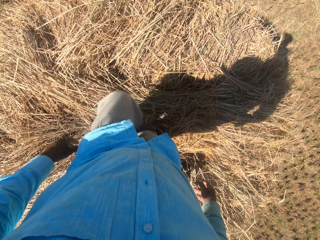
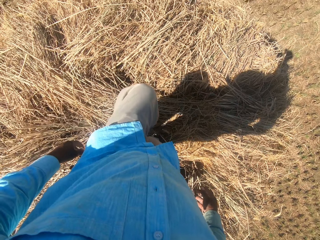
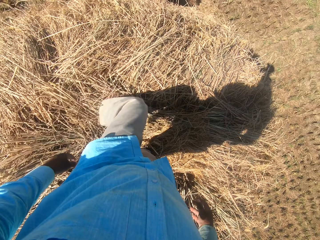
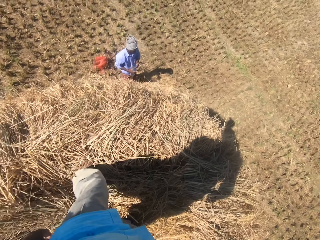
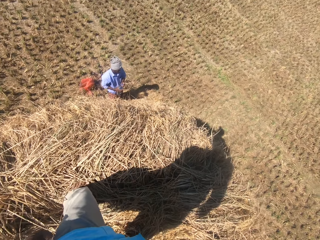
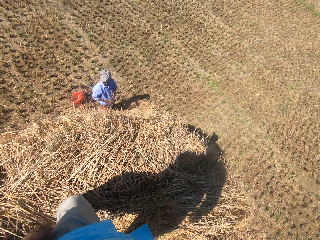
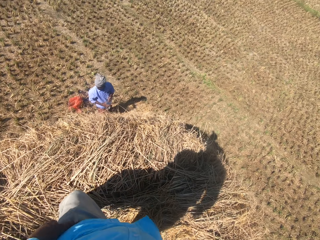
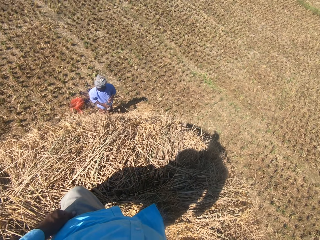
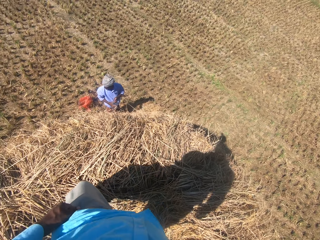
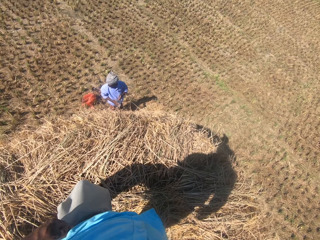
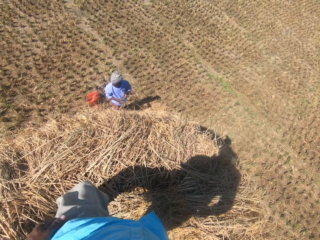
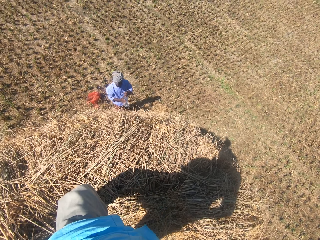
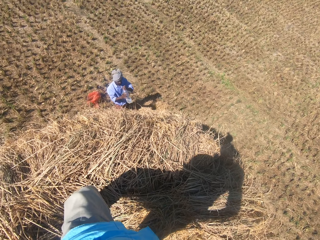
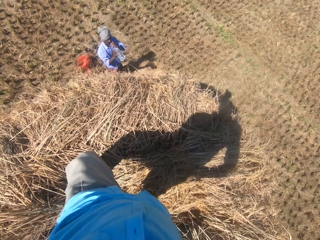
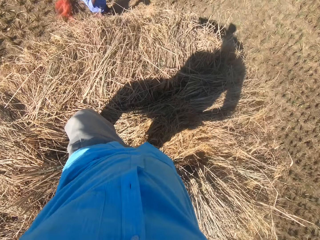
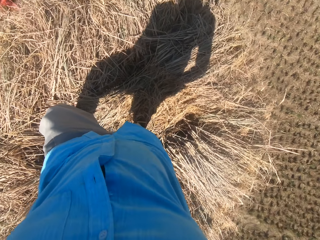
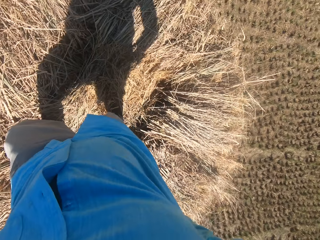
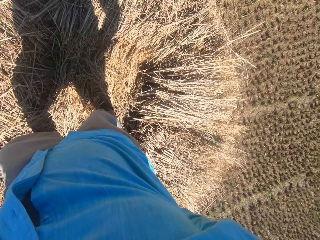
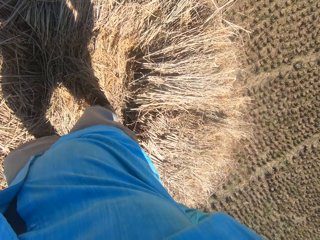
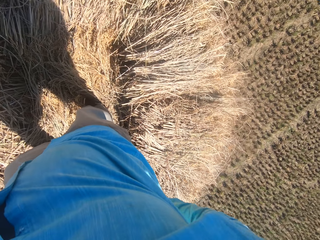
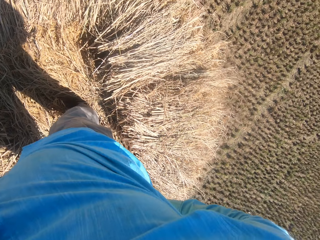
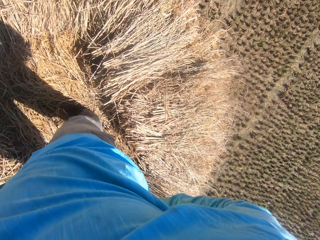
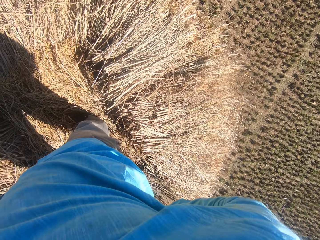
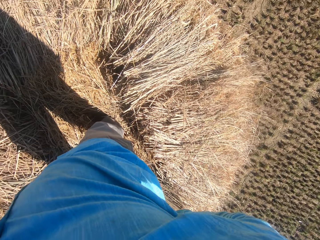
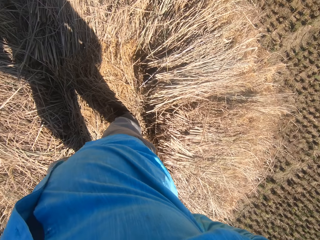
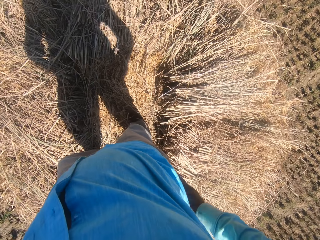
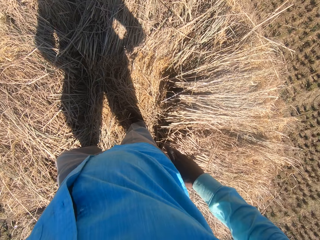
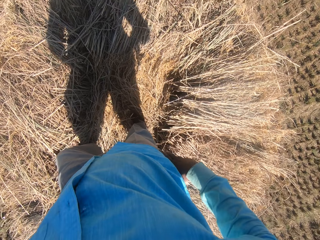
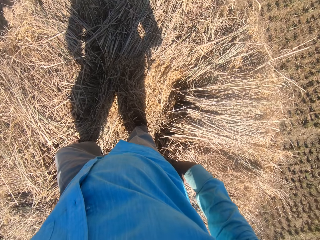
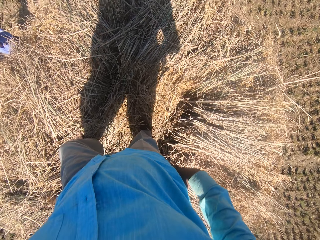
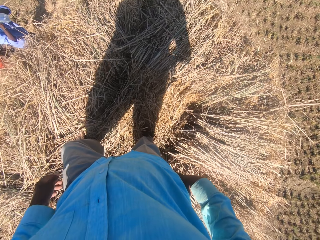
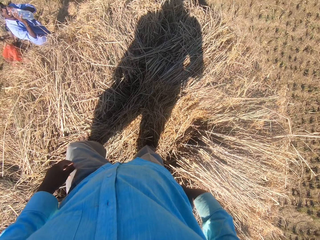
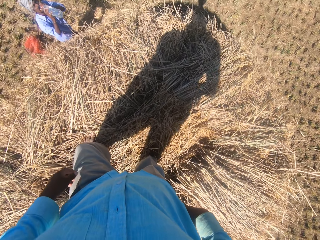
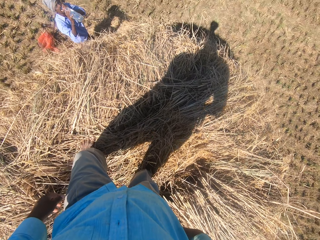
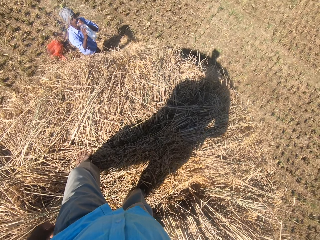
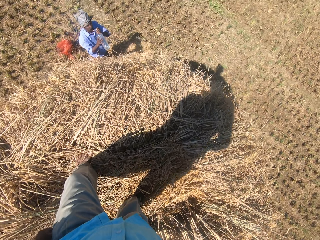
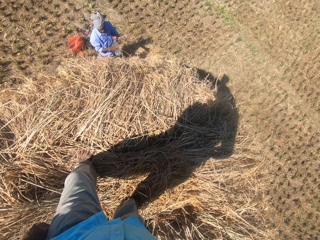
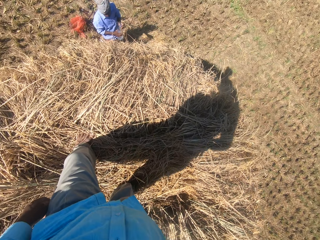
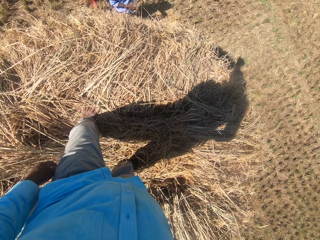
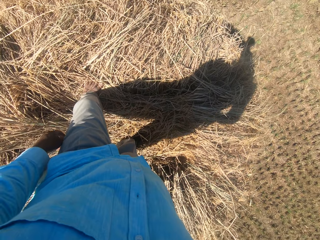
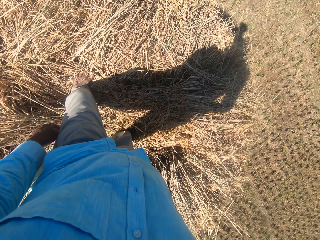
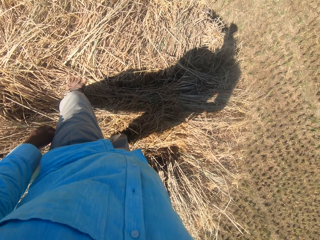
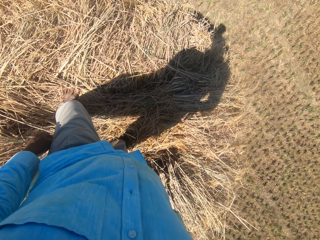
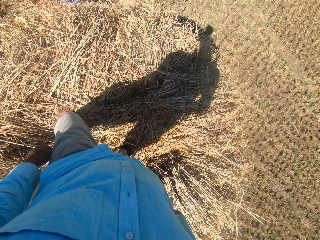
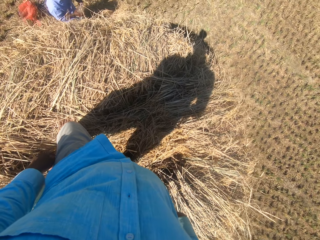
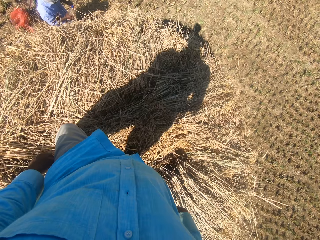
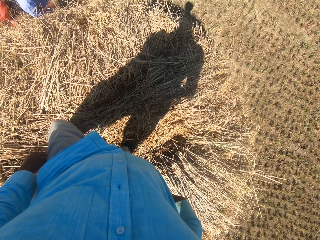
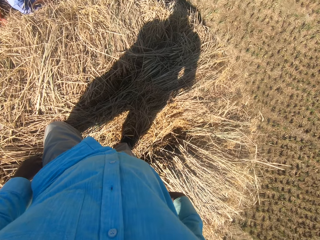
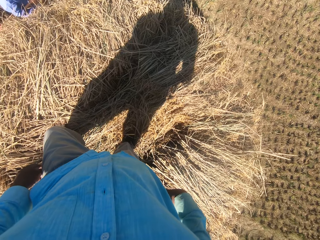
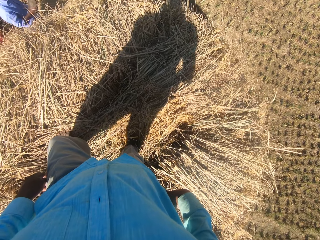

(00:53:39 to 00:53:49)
The man opens the bottle. The man stands at the farm. The man drinks water from the bottle. The camera wearer looks around the field. The man drinks the water. The man closes the bottle.

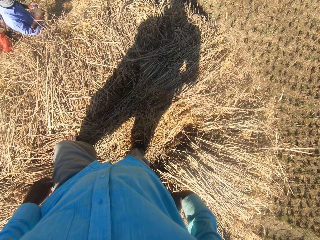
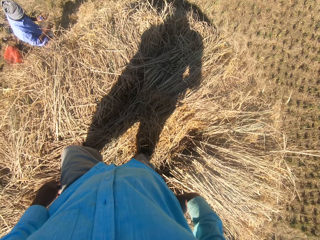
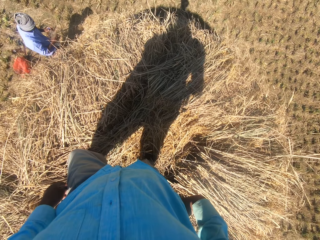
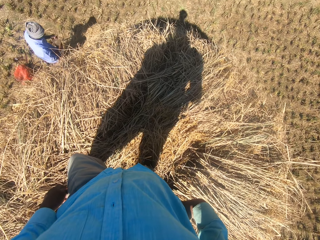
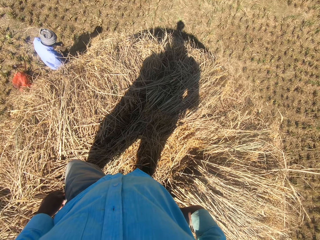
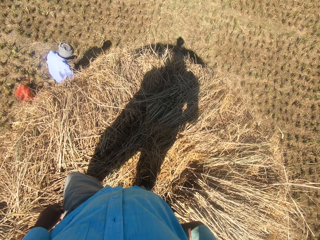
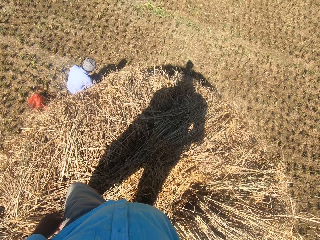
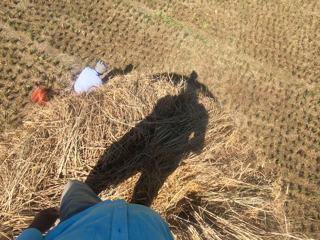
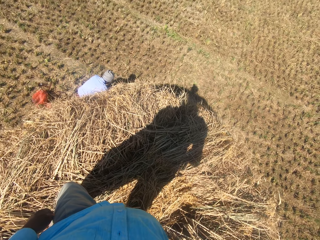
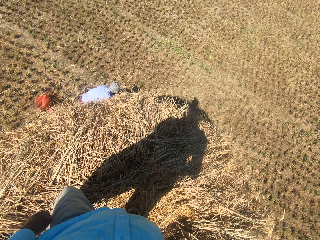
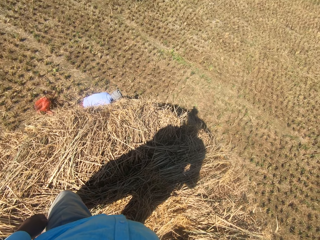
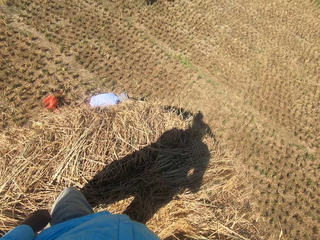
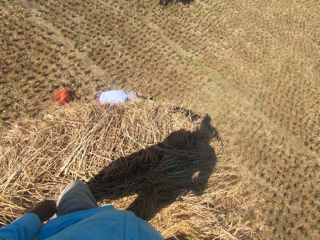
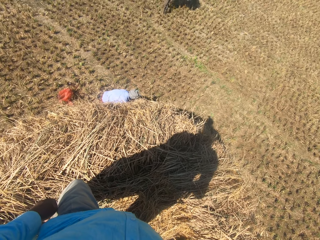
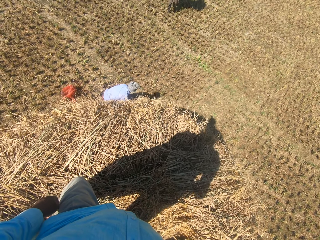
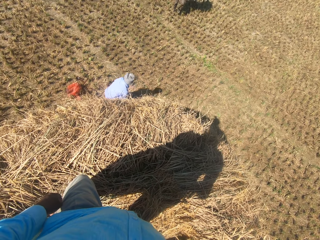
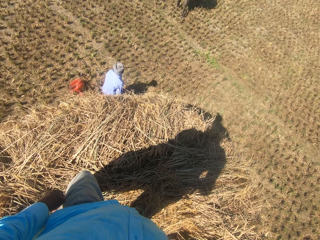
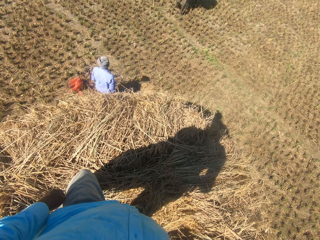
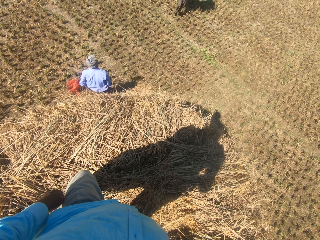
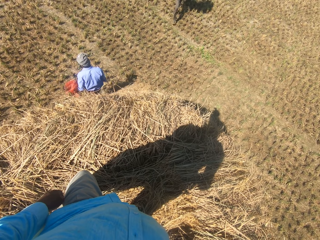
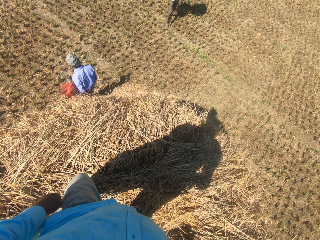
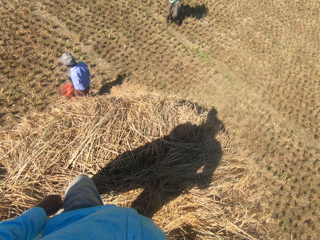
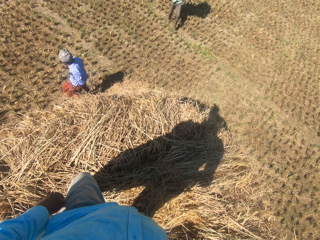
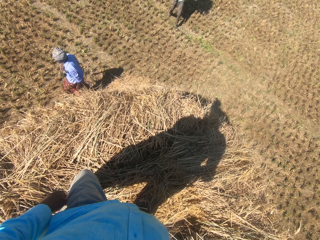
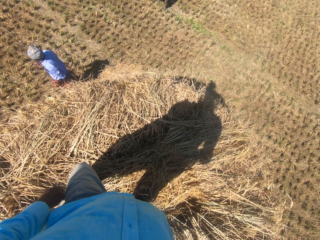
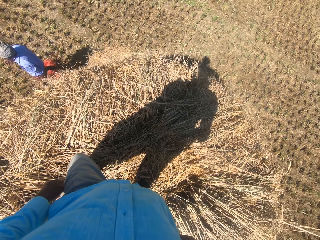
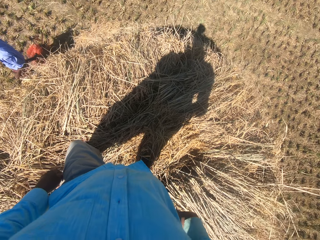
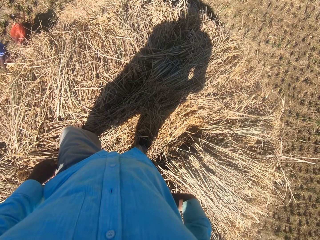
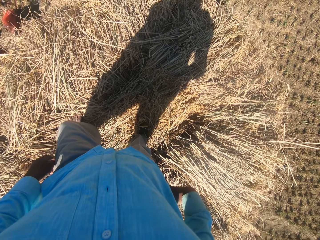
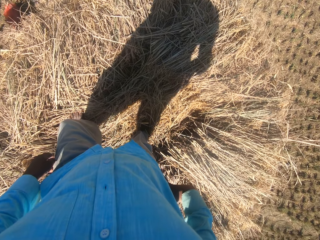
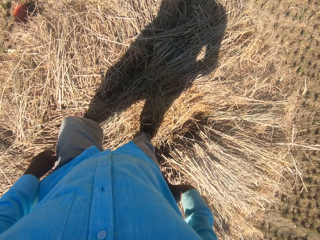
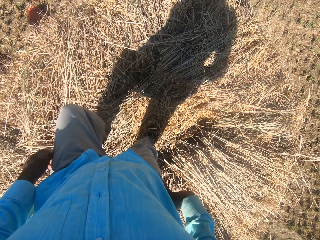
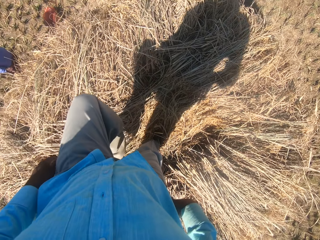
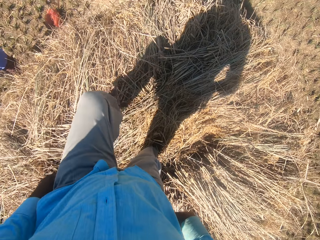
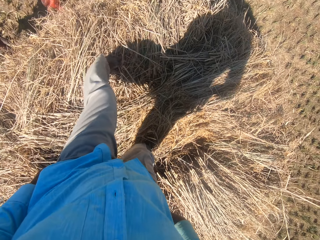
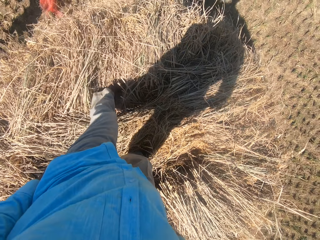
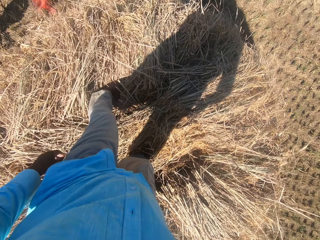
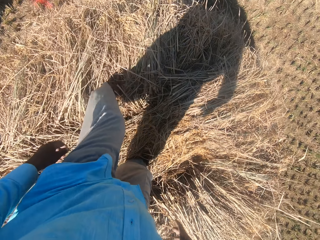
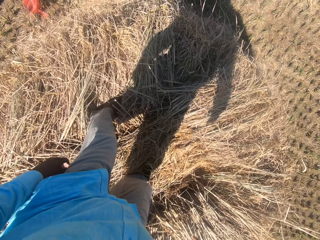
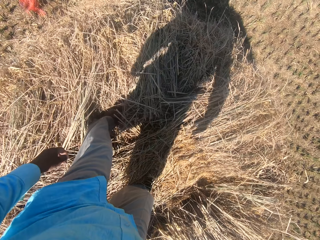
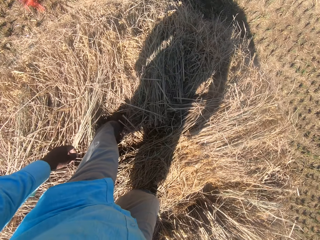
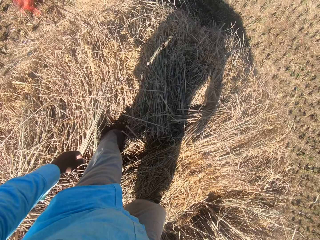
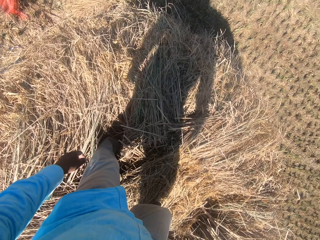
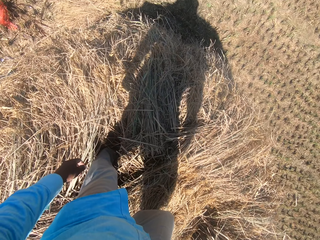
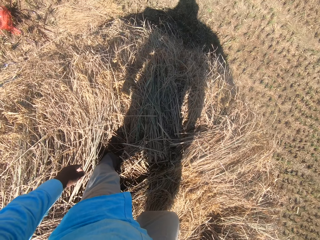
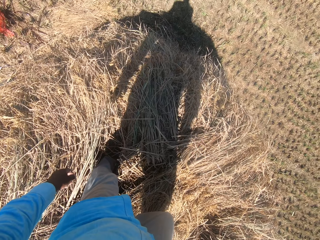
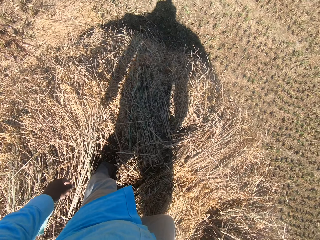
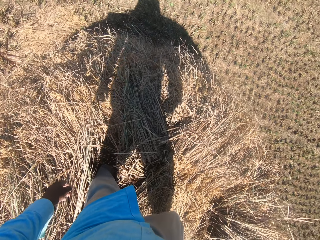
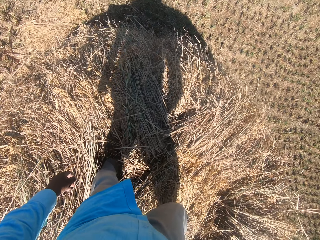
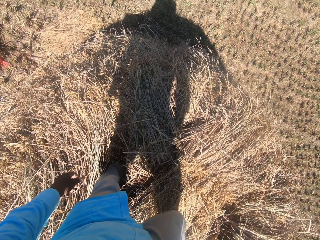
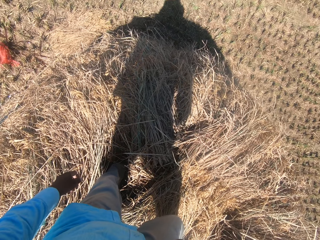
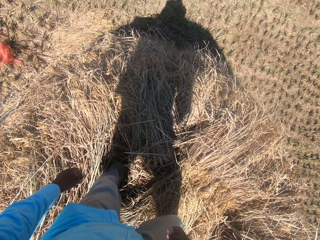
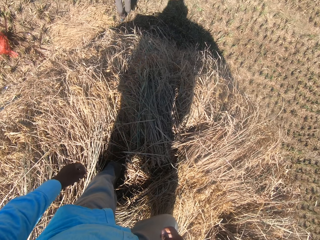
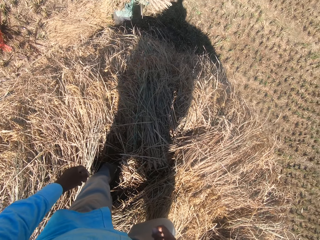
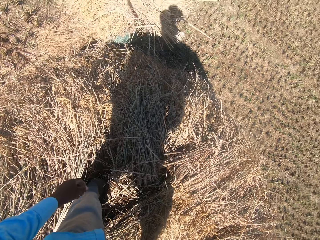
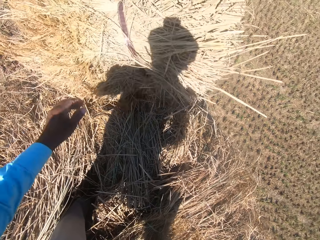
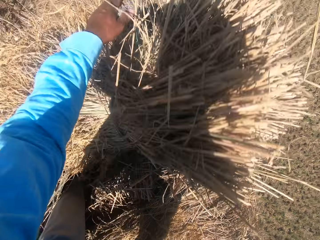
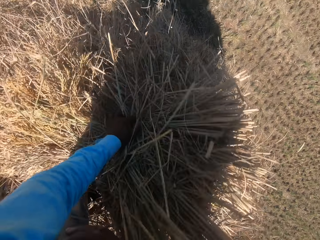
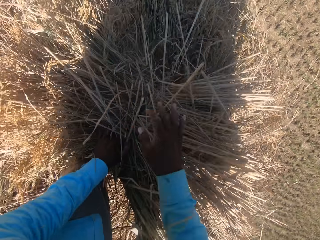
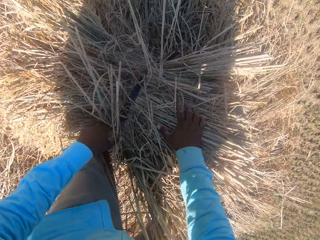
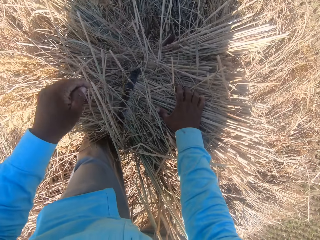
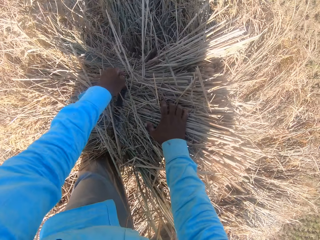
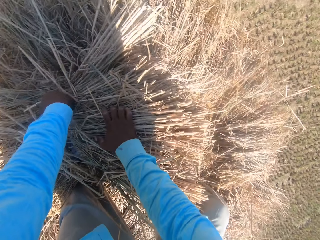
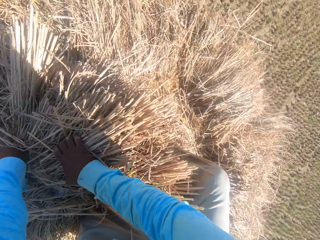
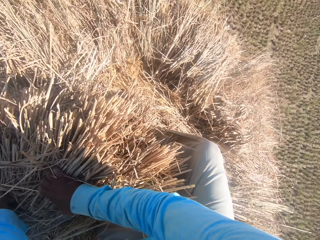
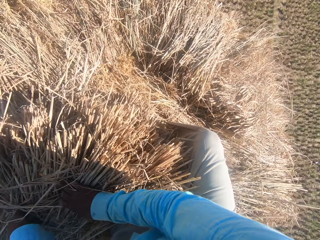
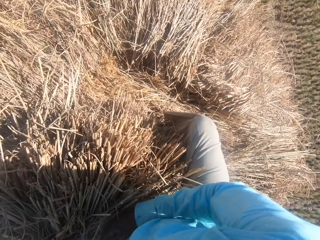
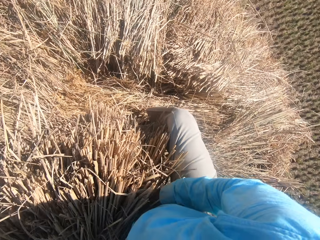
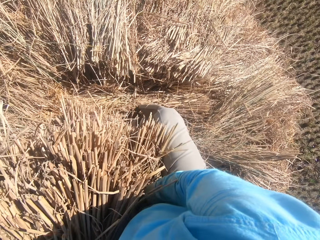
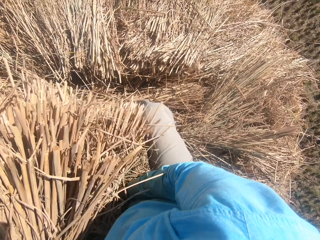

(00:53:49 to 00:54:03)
The man drops the bottle on the ground. Another man carries another stack of dried grass straws on his head and walks toward the camera wearer. A person walks around the farm. The first man walks away from the camera wearer. The camera wearer converses with the other man. They take a step towards the other man. They move around a garden. The other man throws the stack of dried grass straws towards the camera wearer. The camera wearer collects the stack from the other man. The other man hands the camera wearer a bunch of grass. The camera wearer holds the grass with hands. They set the stack of dried grass straws on the heap.
